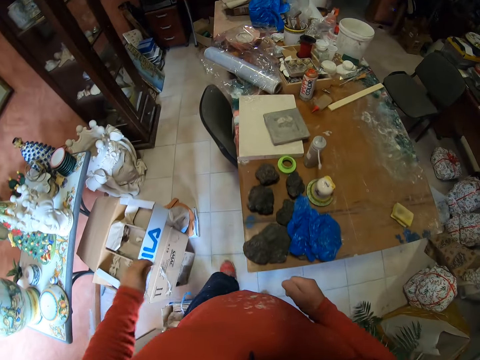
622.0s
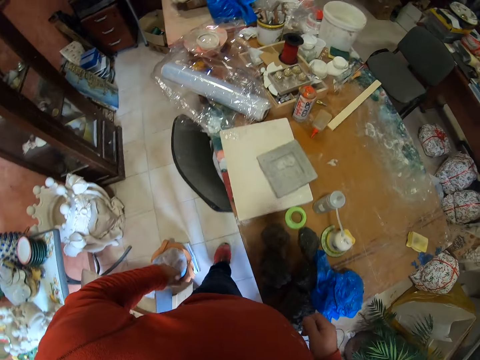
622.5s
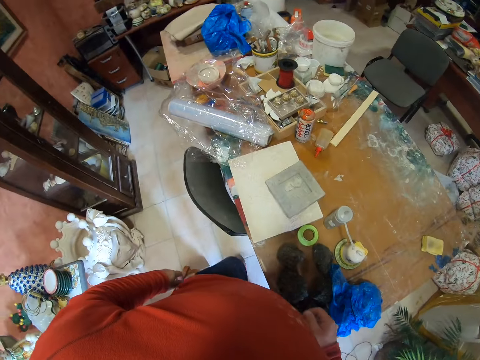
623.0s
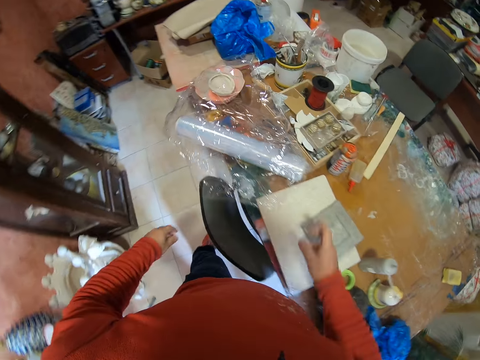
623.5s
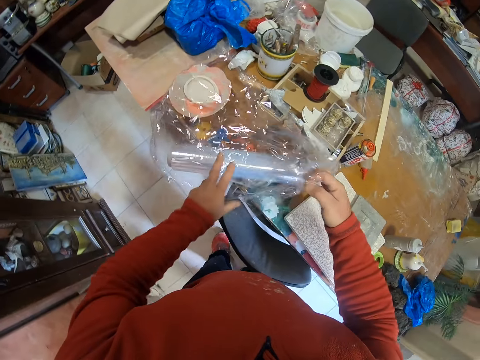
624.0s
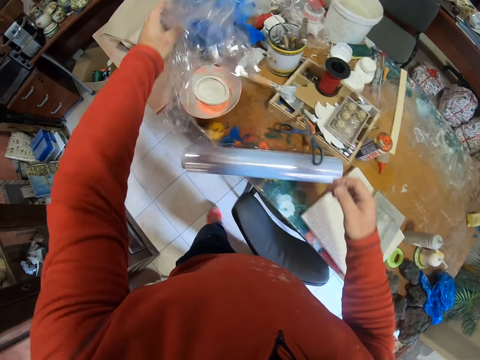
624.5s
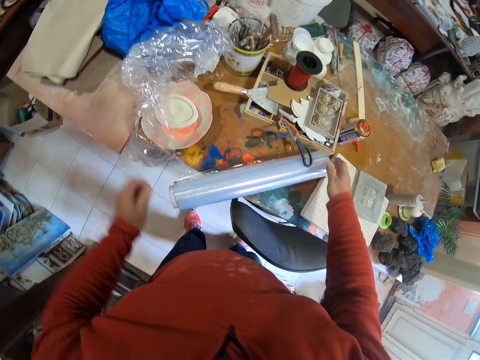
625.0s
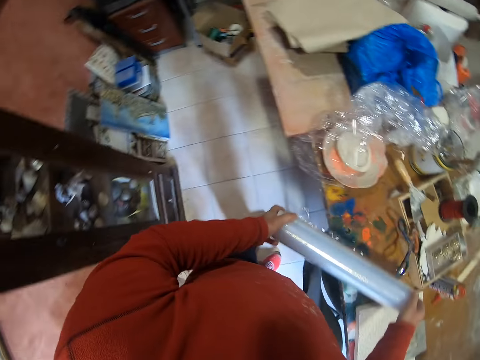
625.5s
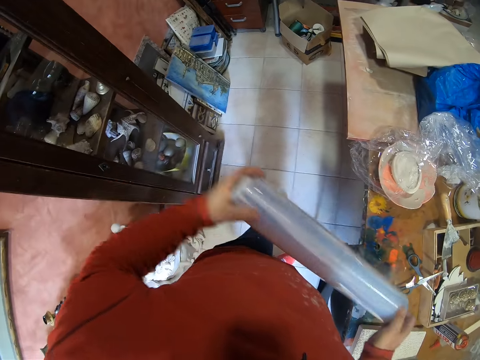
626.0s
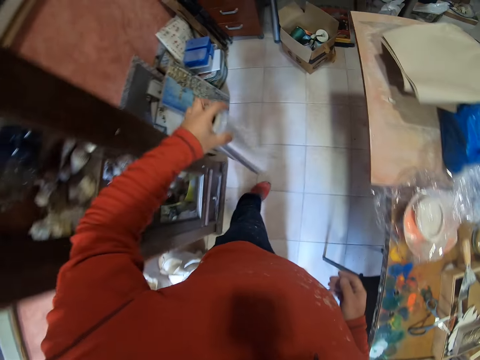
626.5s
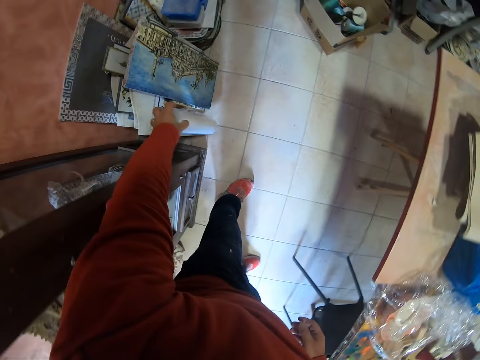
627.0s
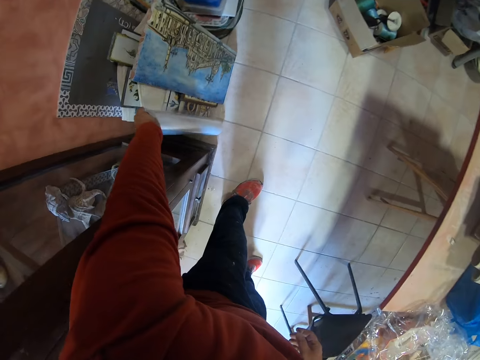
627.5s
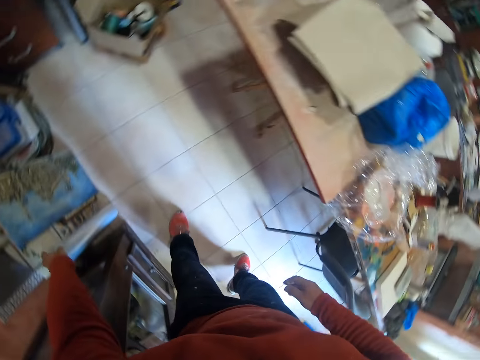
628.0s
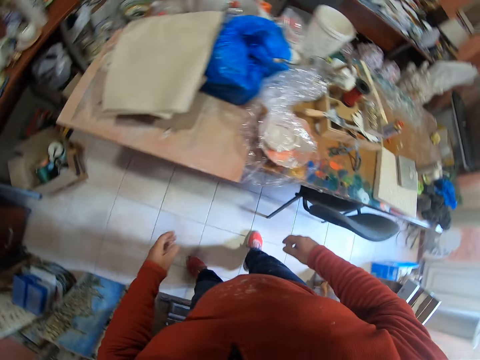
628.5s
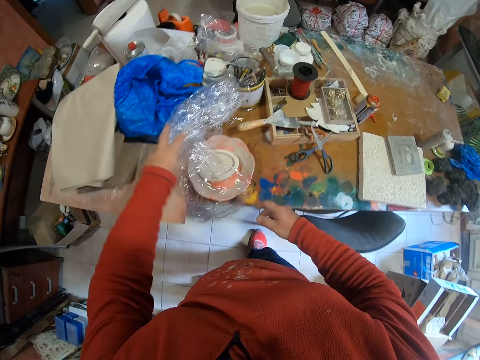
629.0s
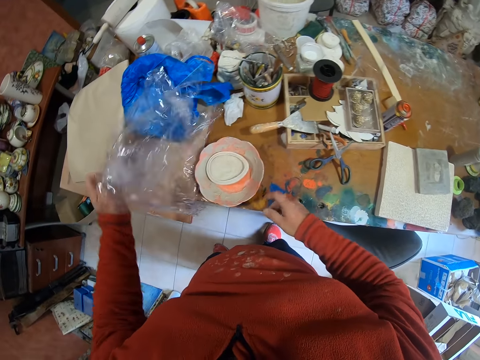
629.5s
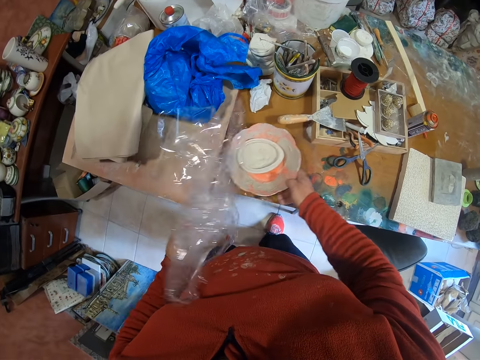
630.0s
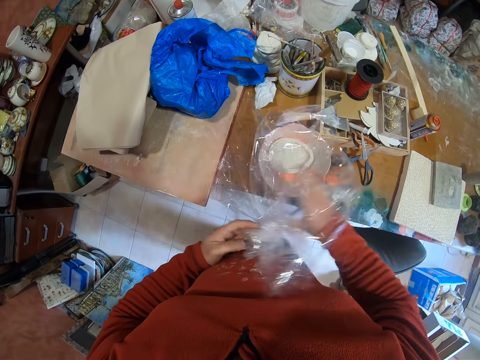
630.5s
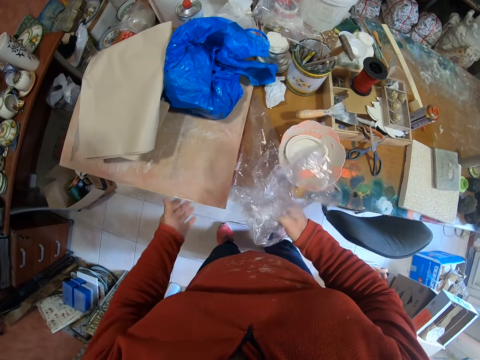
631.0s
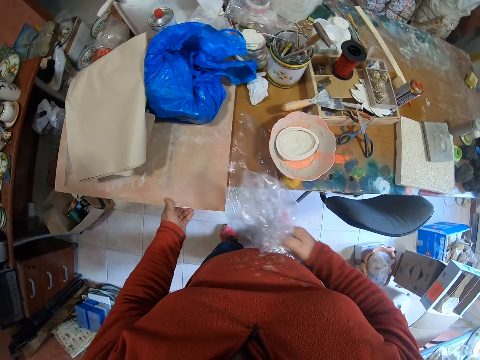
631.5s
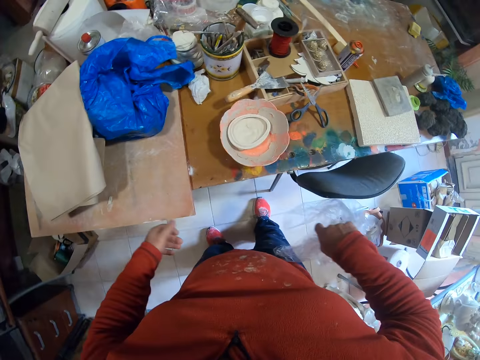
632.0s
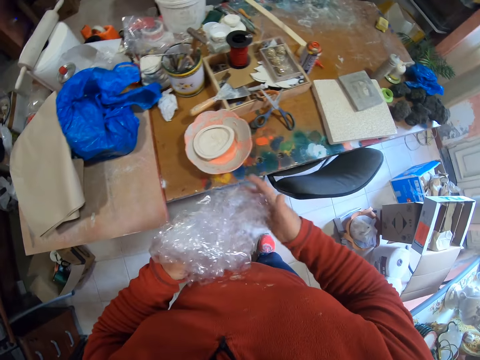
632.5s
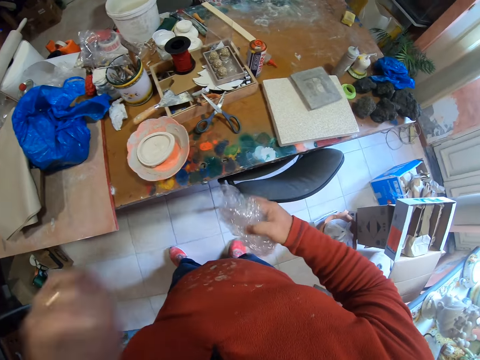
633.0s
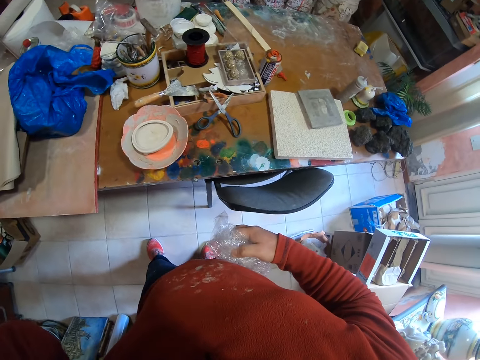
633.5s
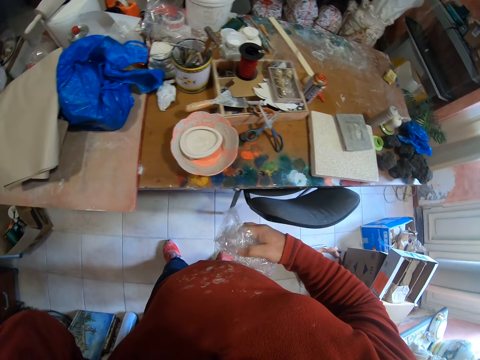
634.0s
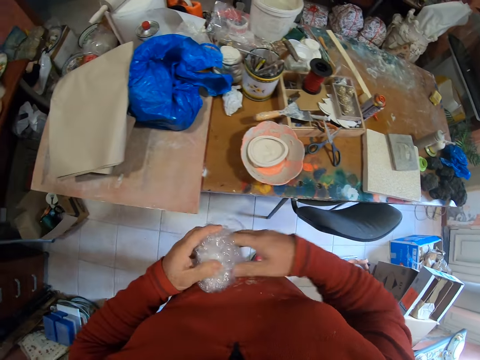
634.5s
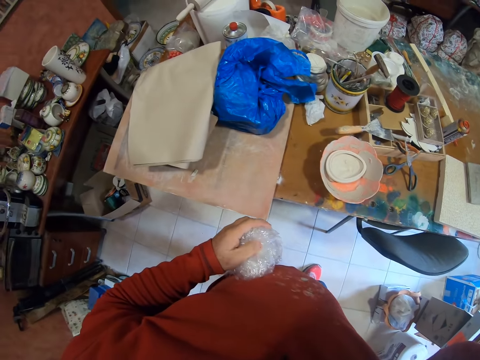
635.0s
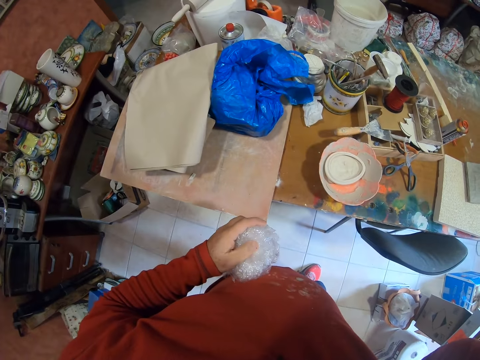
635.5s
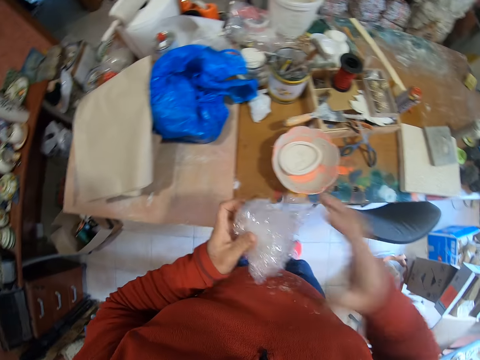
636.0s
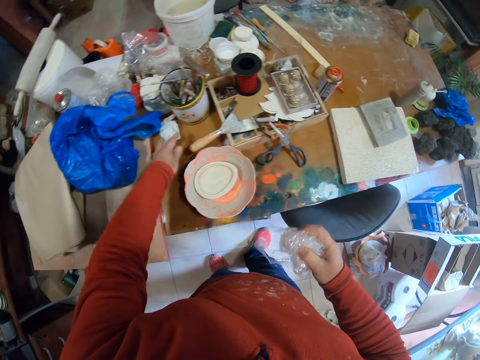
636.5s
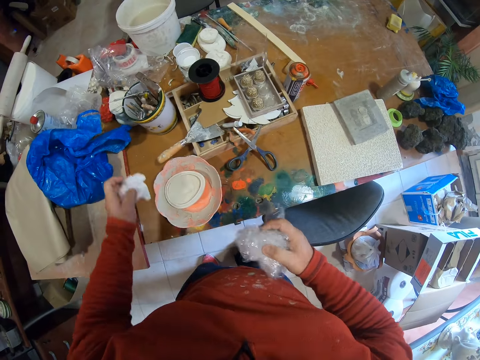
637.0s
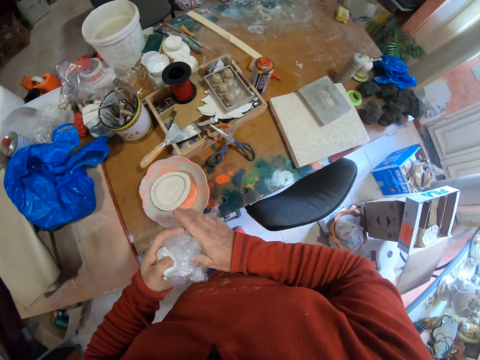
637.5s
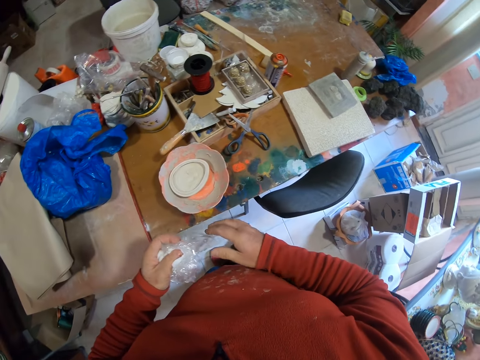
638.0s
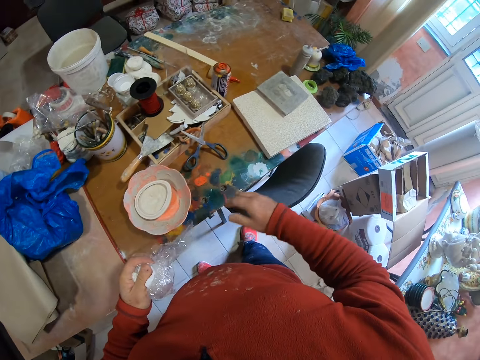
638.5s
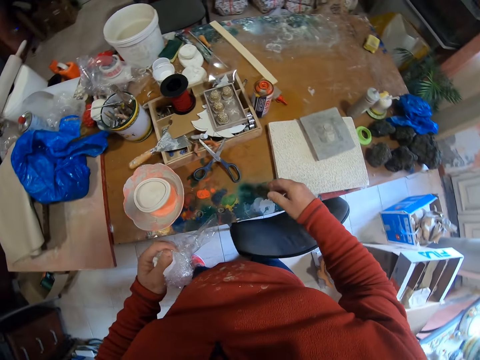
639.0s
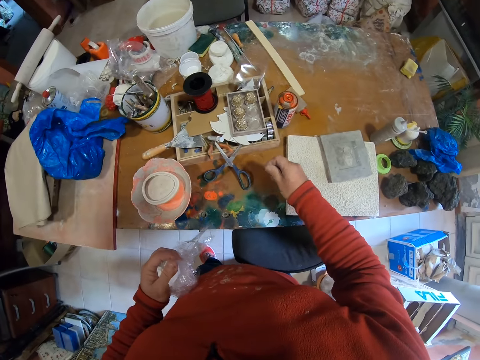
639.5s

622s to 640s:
The camera wearer walks in the room. They pick a nylon or paper. They hold the paper and drop the paper. They pick a roll of nylon. They drop the roll on the floor. They pick a nylon or plastic paper. They move a bowl on the table. They hold the plastic paper. They pass the nylon to the right hand. They hold a board. They hold the plastic paper. They fold the nylon and pass the nylon to the right hand. They hold the plastic paper. They pass the nylon to the left hand and adjust the camera. They hold the plastic paper. They pass the nylon to the right hand. They pick a wipe or tissue paper on the table. They hold the tissue paper. They pass the nylon to the left hand.

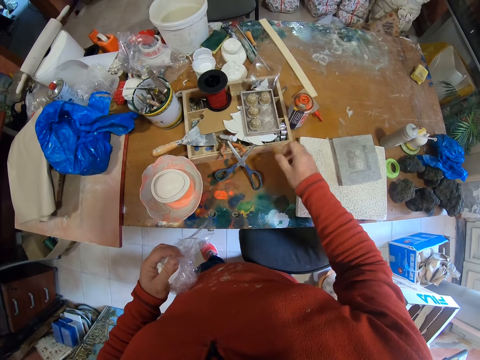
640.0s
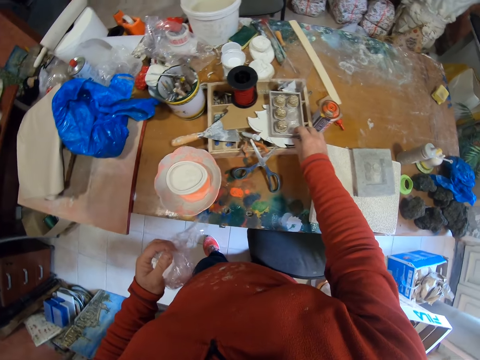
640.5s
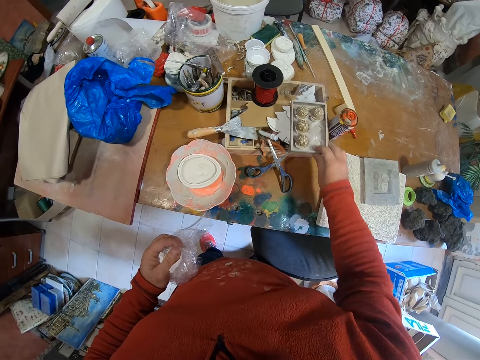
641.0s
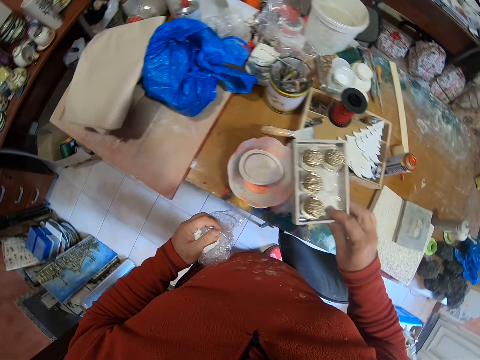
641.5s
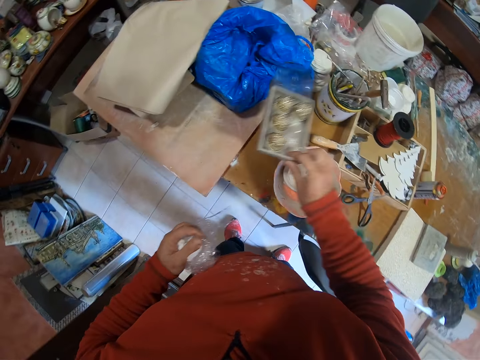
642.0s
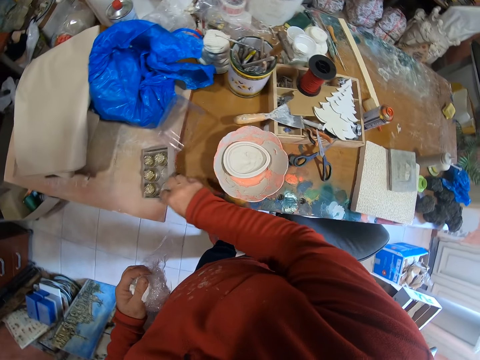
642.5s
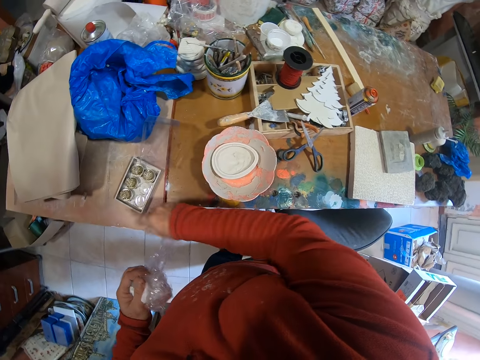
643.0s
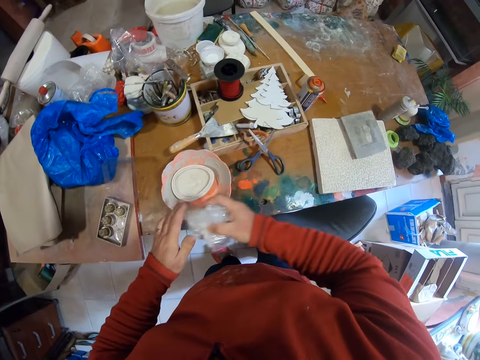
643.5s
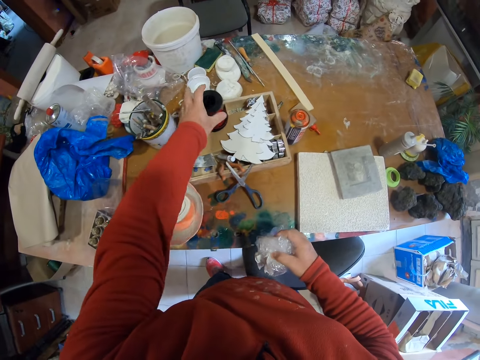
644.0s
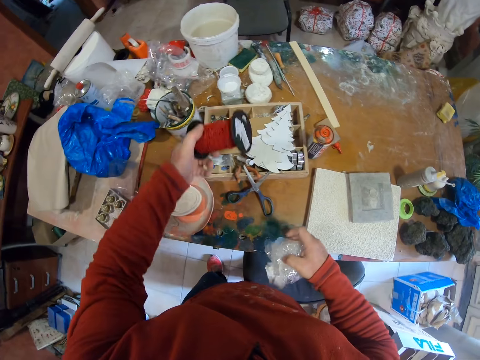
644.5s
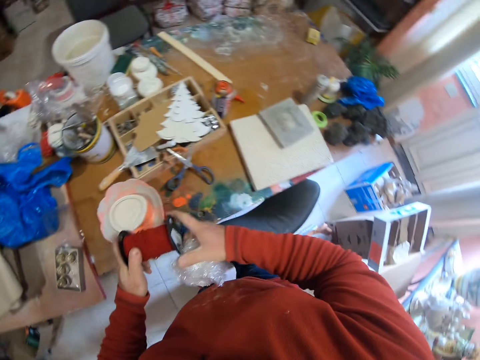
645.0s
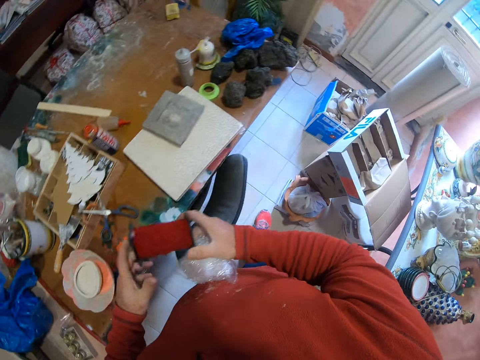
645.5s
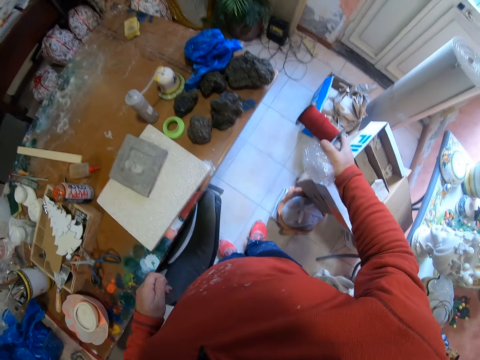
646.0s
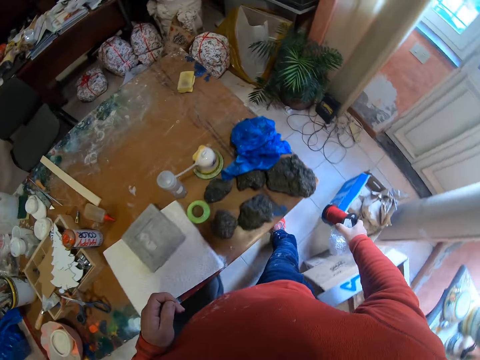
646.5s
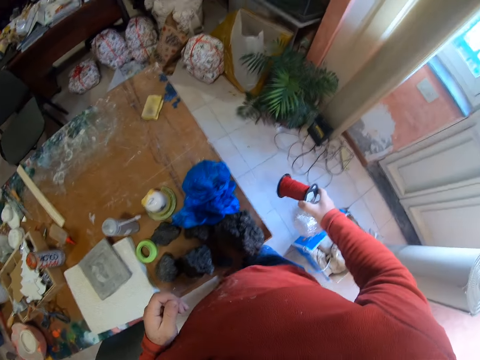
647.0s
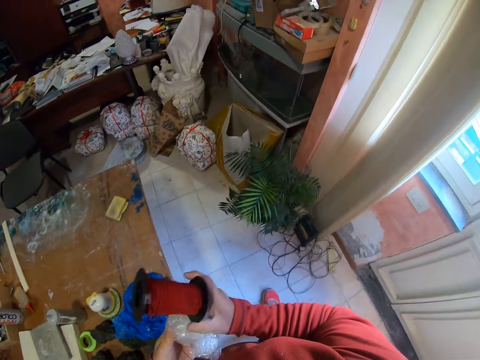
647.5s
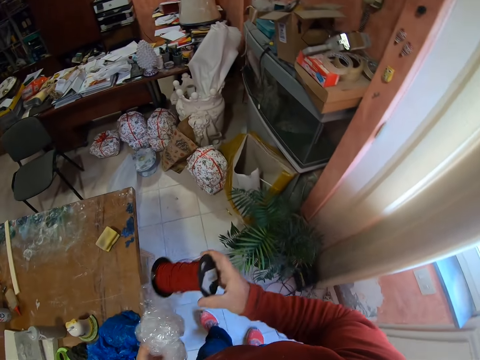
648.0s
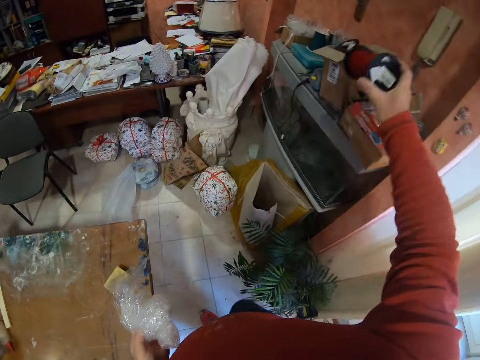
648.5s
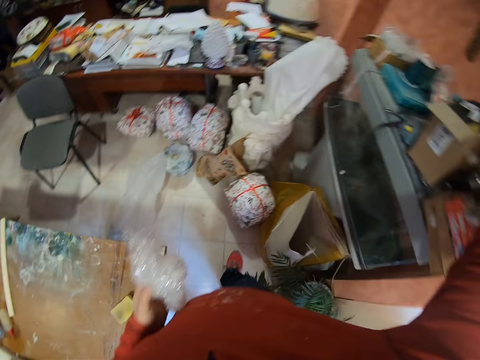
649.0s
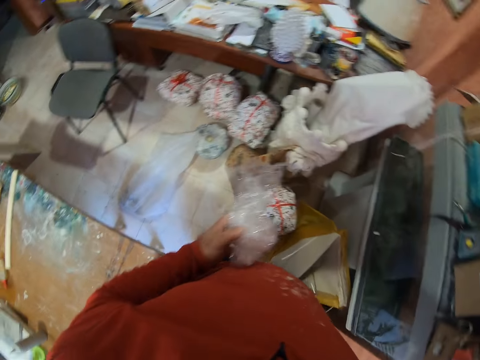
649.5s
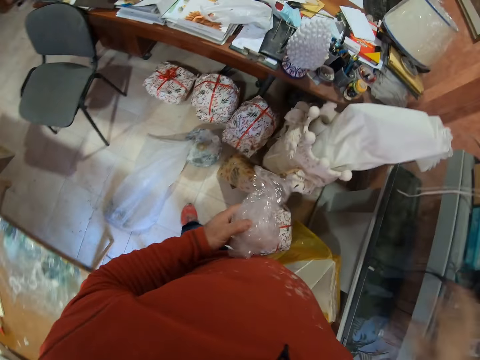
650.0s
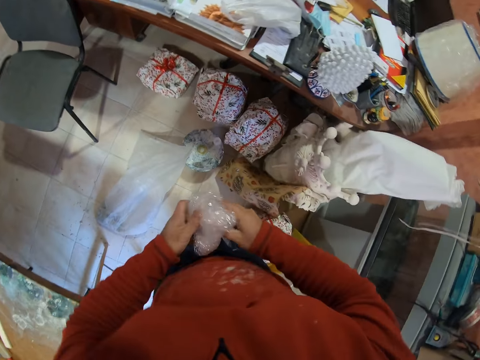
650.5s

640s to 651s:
The camera wearer picks a box on the table. They drop the box on the table. They hold a plastic paper. They pass the nylon to the right hand. They pick a roll of thread. They hold the thread. They pass the roll of thread to the right hand. They walk in the room. They take the plastic paper. They place the roll of thread on the table.
